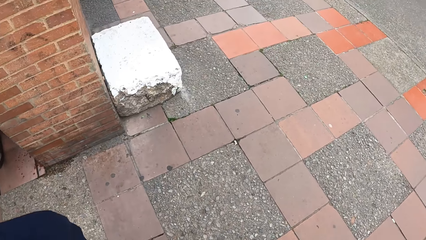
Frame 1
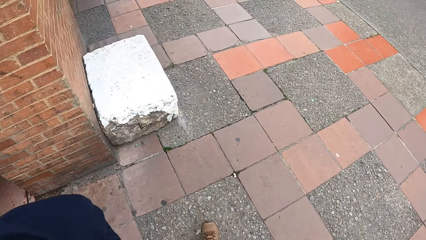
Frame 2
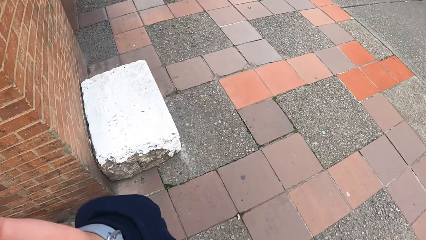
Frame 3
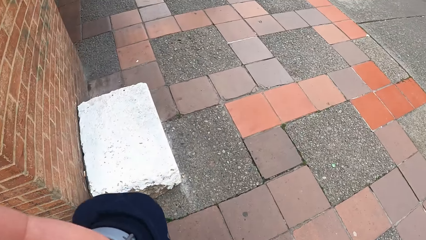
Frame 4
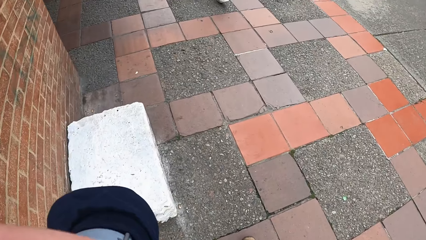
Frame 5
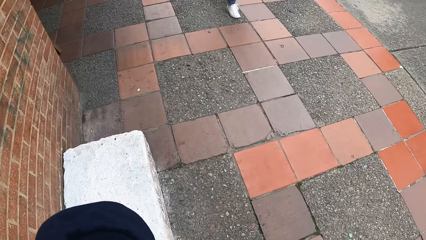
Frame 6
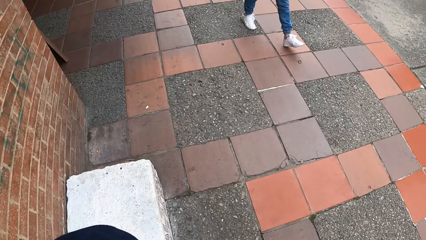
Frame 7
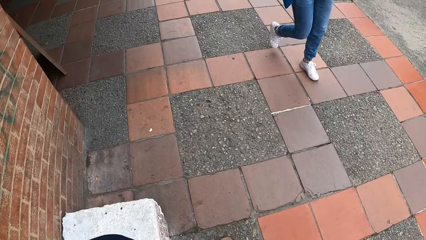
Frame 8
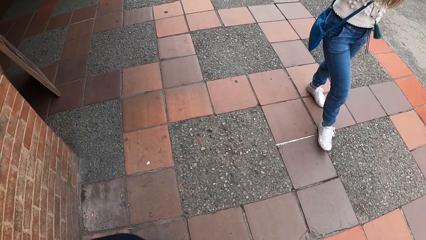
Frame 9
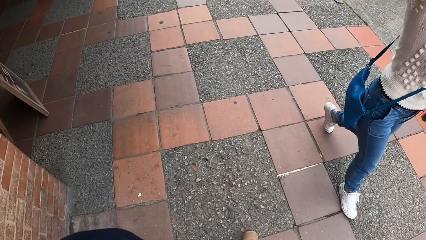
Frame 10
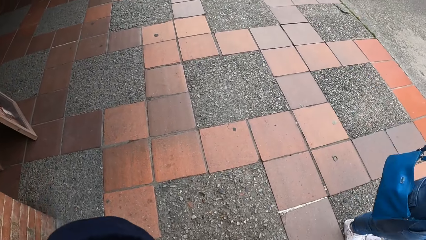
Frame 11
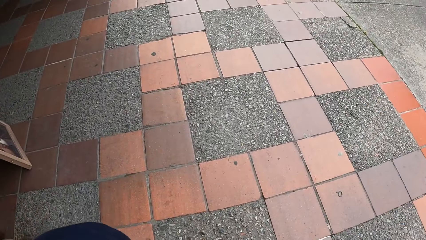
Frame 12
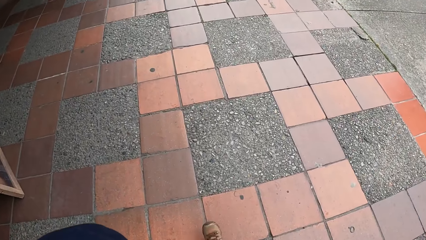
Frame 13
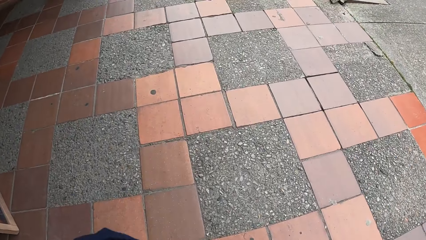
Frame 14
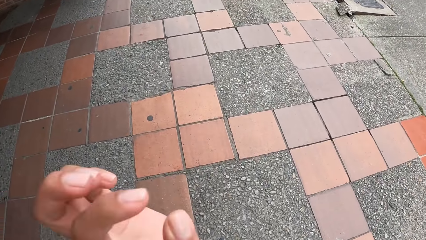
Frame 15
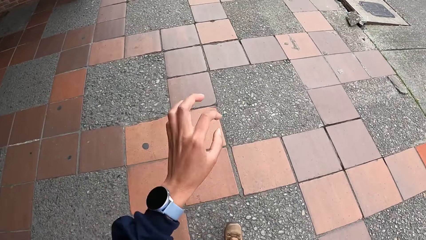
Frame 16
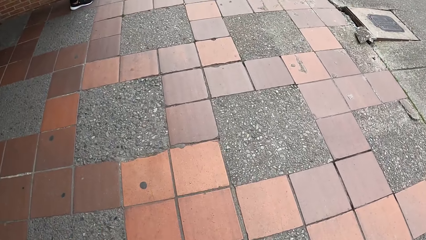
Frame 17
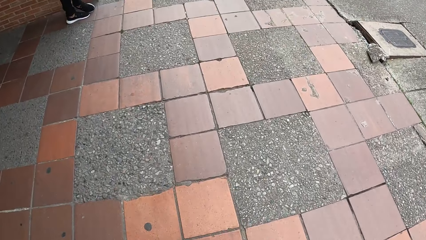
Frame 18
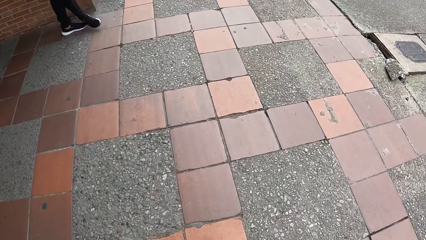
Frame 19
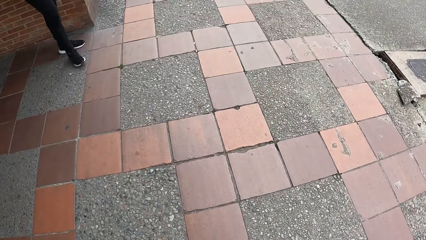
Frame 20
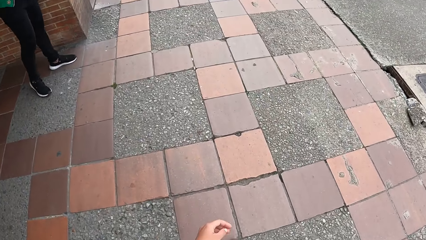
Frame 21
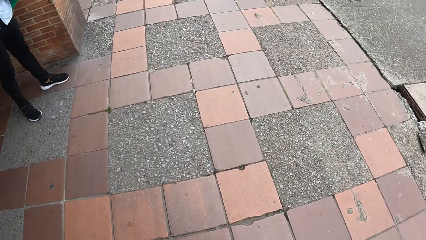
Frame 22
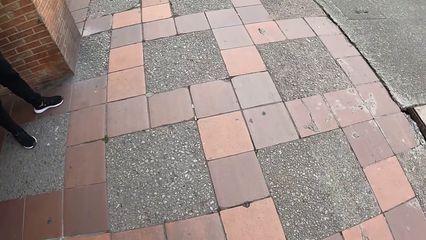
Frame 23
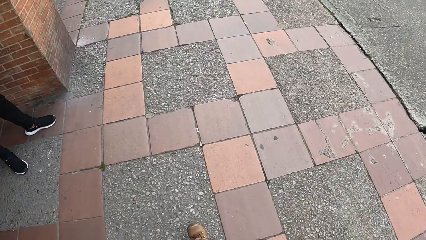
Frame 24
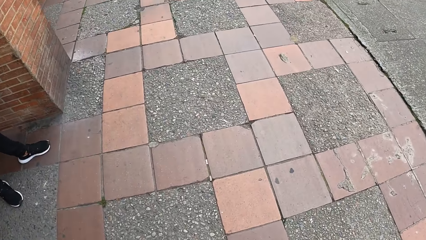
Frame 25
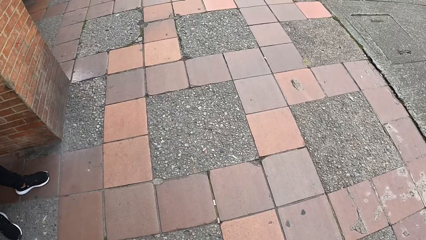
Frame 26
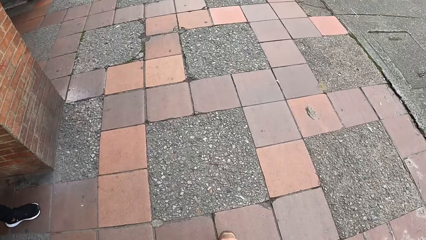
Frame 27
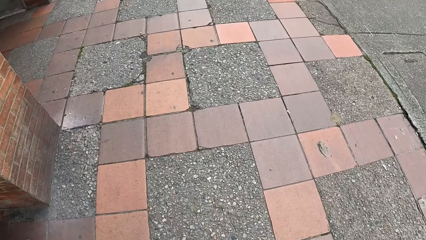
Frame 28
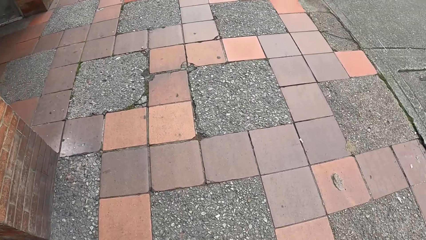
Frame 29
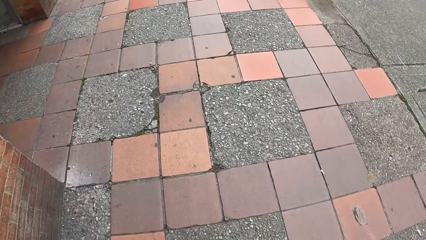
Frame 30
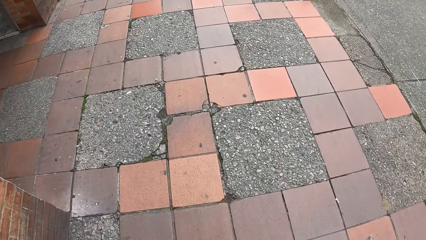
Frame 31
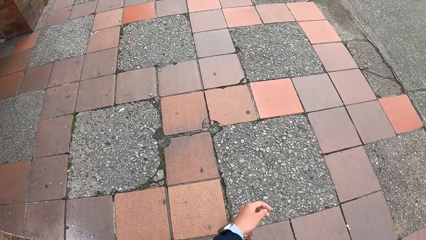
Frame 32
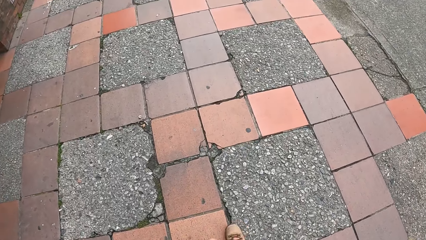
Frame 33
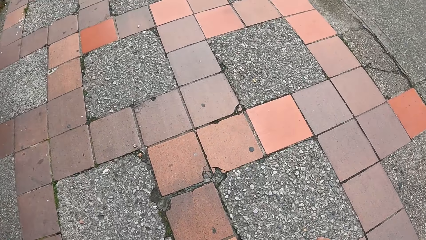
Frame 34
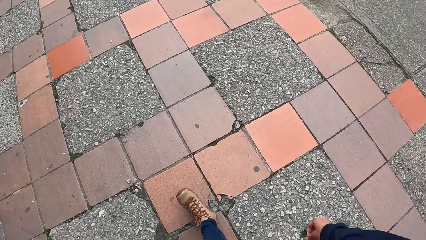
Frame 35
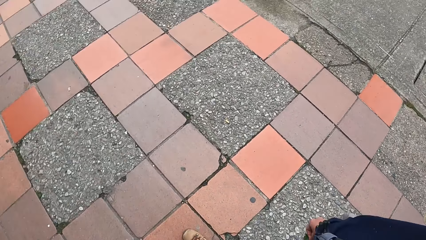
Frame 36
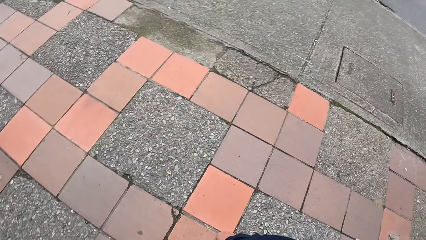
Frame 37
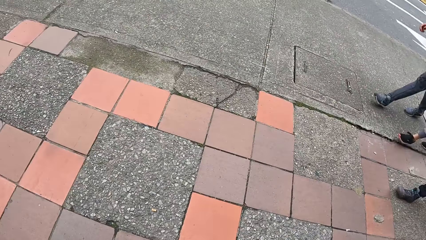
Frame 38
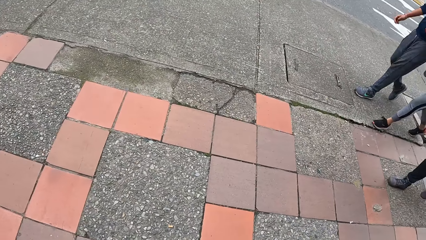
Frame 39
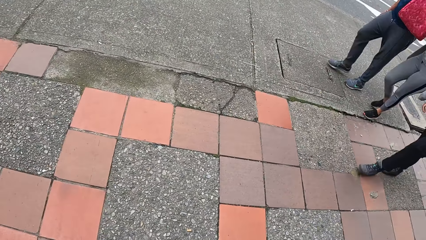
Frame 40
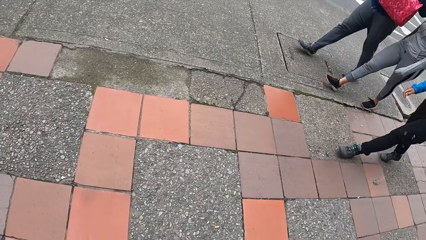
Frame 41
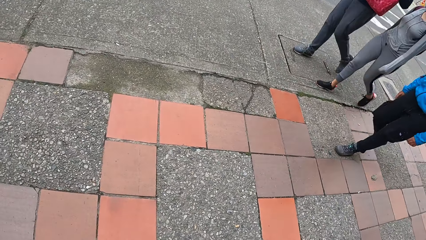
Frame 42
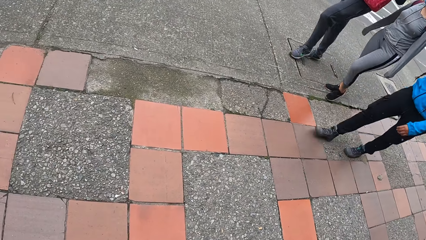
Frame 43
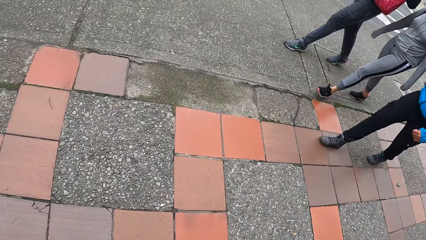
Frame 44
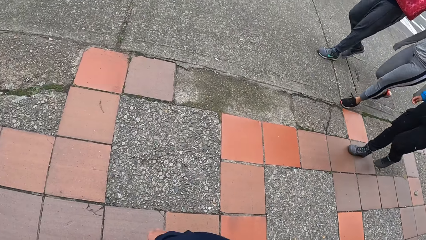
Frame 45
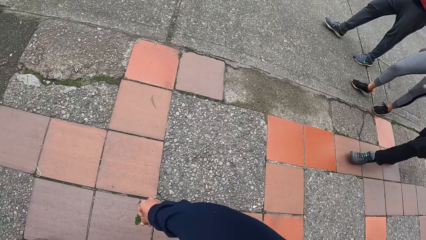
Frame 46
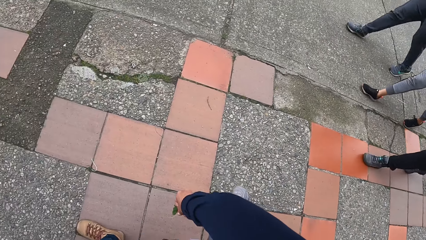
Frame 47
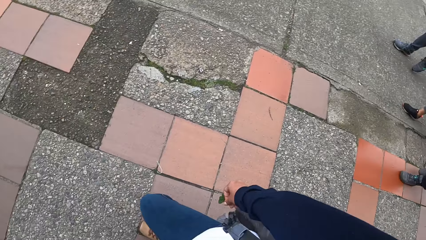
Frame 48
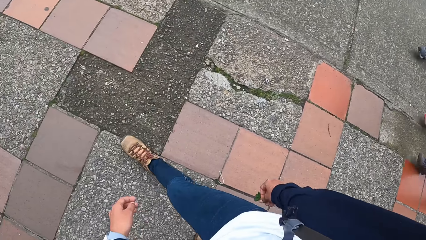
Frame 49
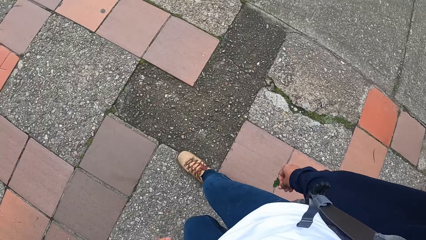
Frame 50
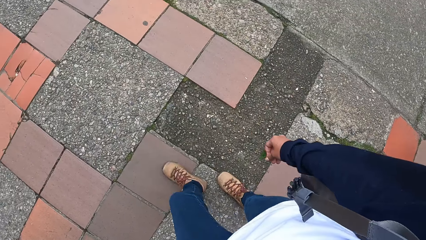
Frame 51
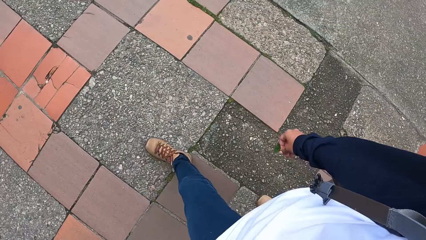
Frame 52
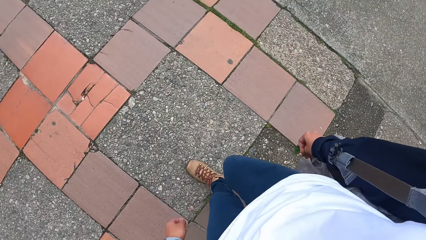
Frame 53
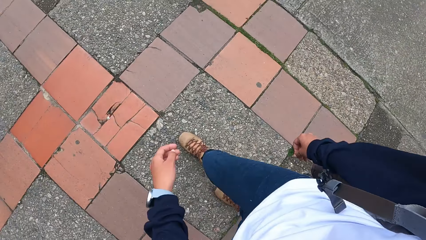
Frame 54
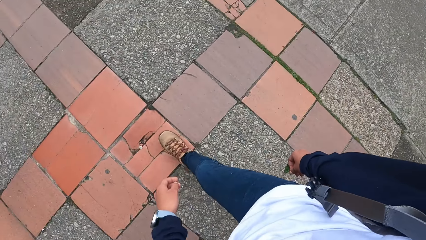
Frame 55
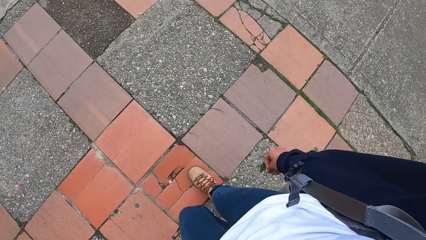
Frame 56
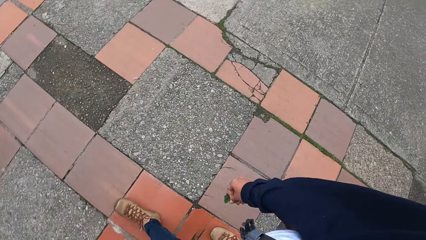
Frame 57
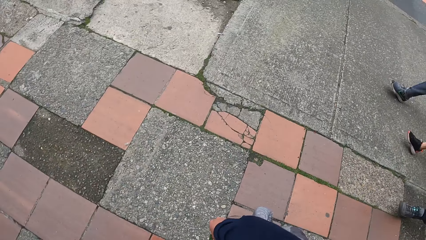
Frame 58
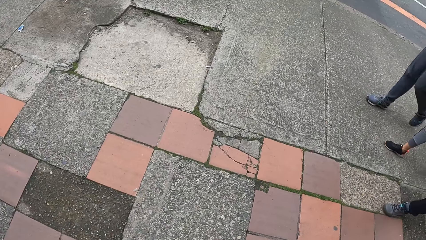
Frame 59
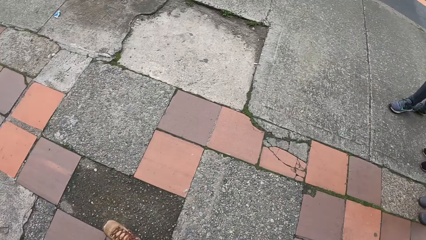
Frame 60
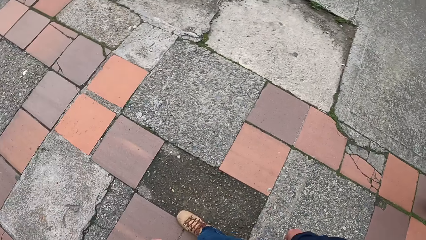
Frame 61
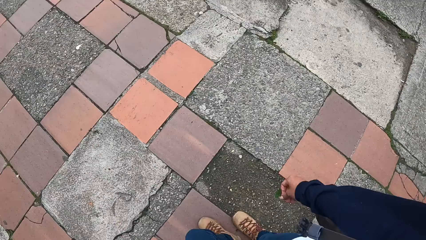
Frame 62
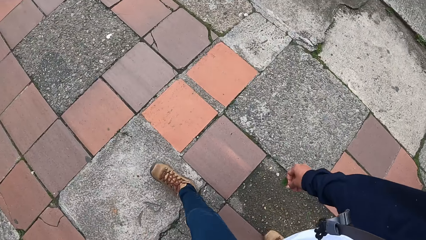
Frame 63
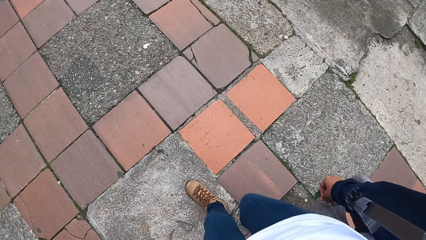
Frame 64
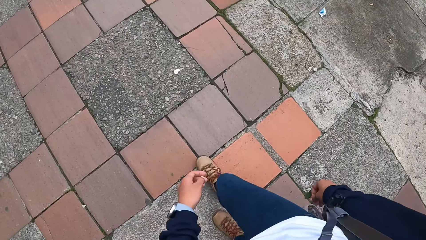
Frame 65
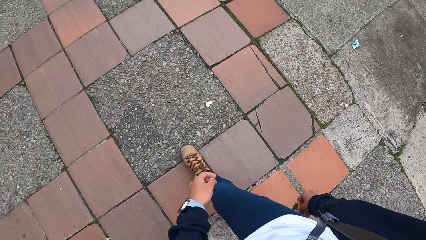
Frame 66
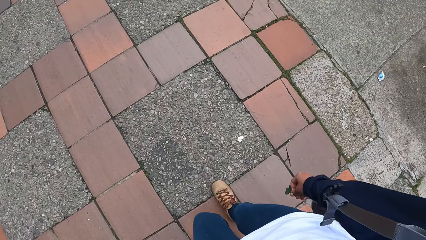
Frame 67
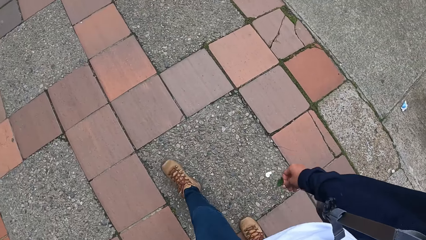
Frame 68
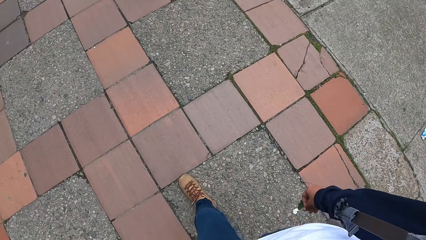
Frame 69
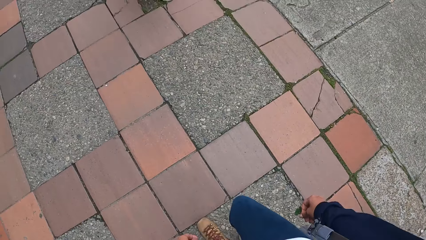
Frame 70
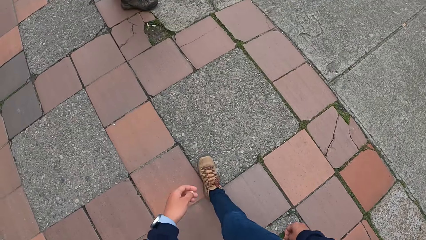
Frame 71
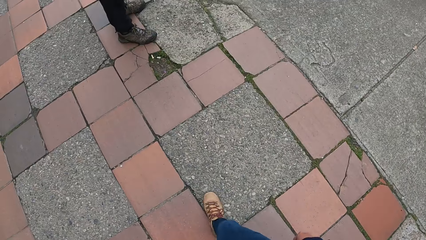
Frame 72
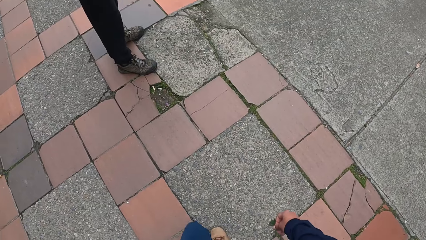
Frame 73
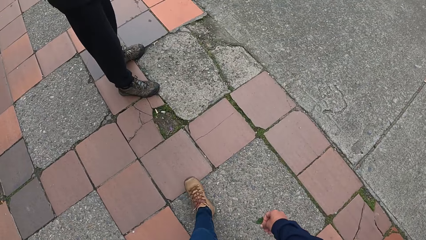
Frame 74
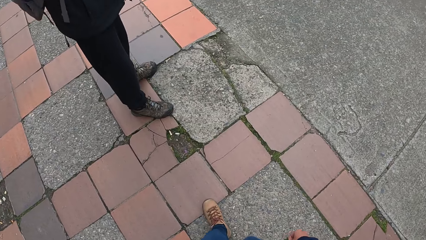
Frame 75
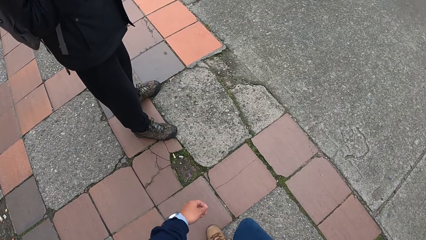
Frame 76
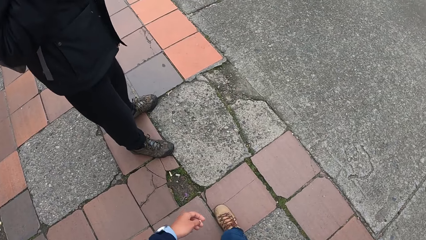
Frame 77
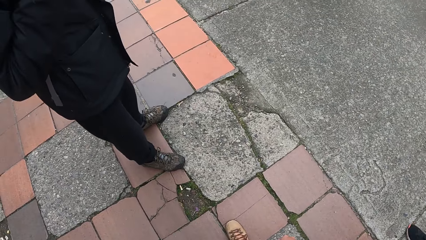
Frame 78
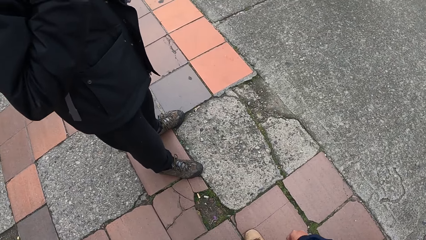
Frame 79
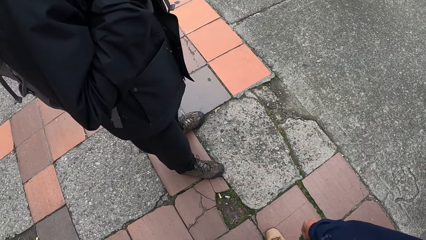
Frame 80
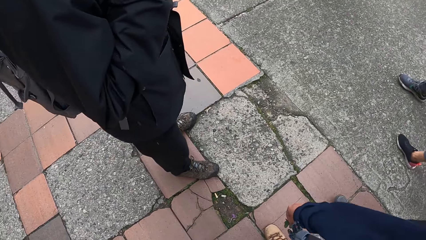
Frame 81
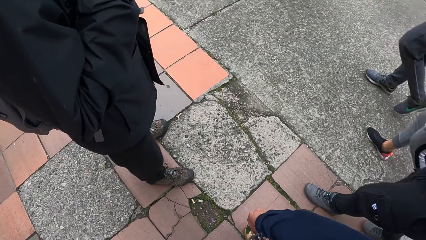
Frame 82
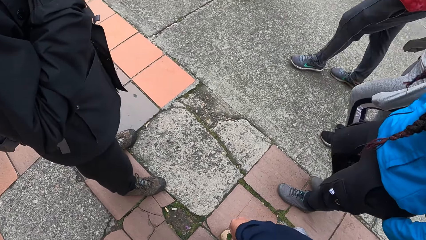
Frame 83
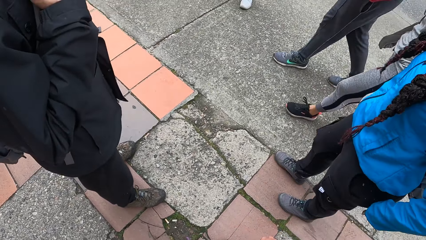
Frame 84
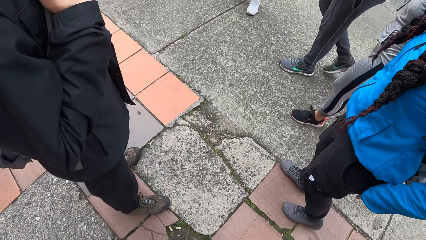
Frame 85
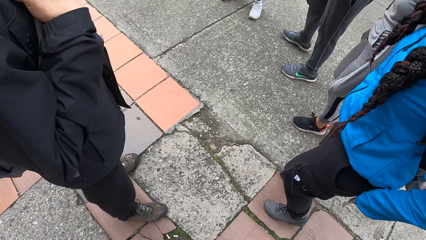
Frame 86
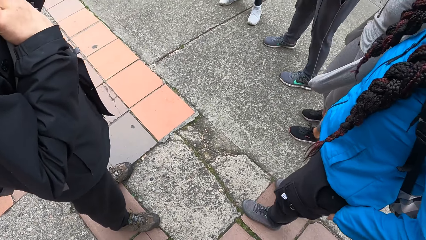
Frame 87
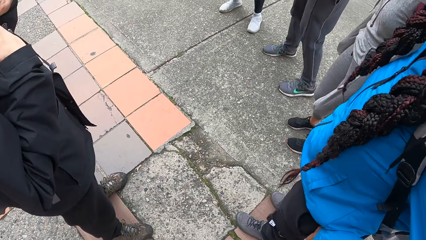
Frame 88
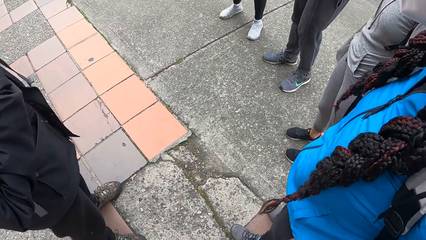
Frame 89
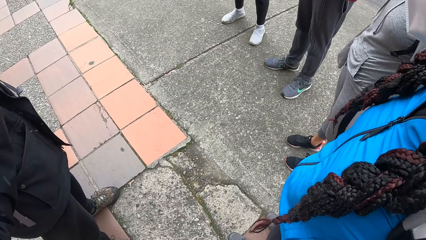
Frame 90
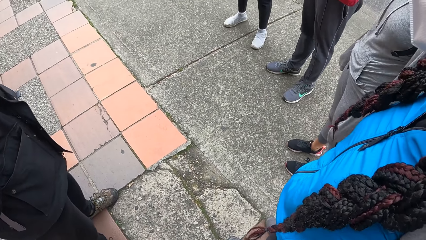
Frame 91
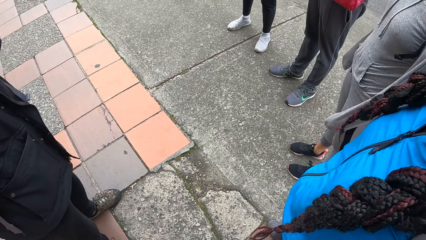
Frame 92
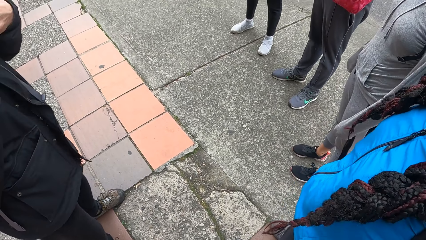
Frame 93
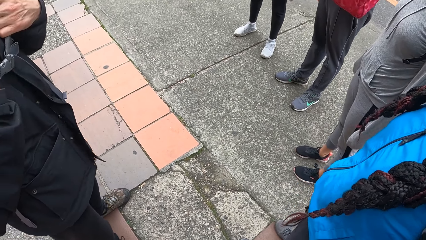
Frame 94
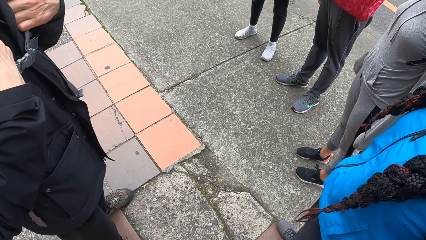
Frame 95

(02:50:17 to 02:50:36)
The camera wearer holds the leaves in her right hand. A lady walks on the footpath. Another lady walks on the footpath. A man walks on the footpath. The camera wearer stands on the sidewalk beside another man. The other man stands in front of the camera wearer. The first lady stands beside the camera wearer. The other lady stands on the footpath. The first man stands on the footpath. A third lady stands beside the first man.
